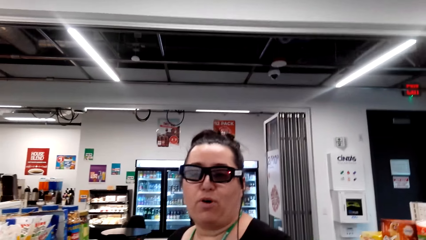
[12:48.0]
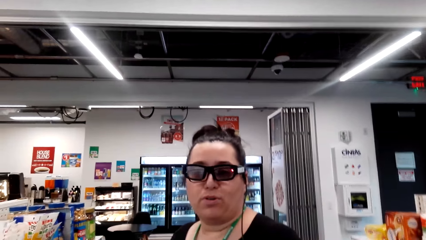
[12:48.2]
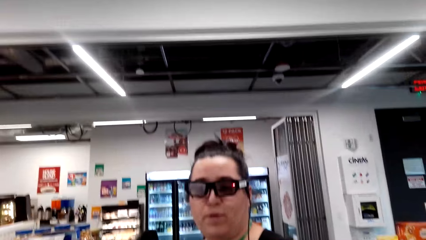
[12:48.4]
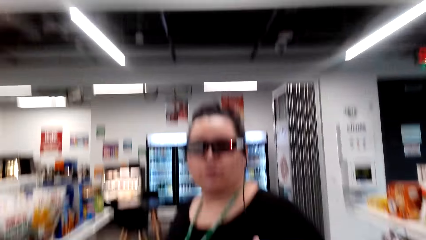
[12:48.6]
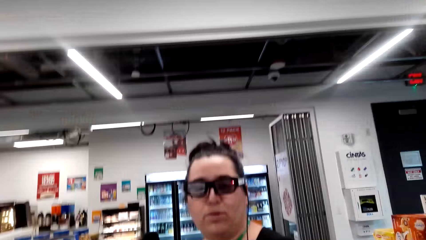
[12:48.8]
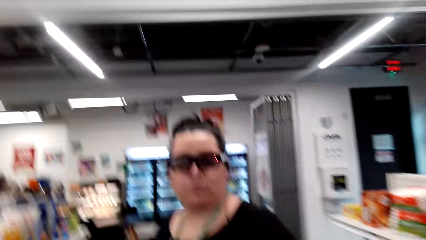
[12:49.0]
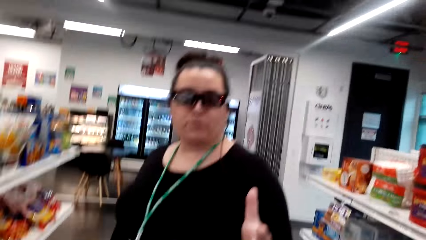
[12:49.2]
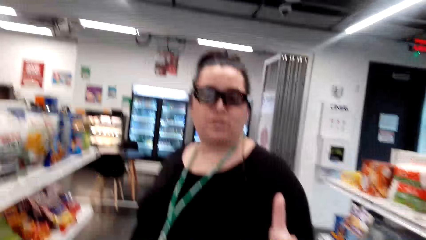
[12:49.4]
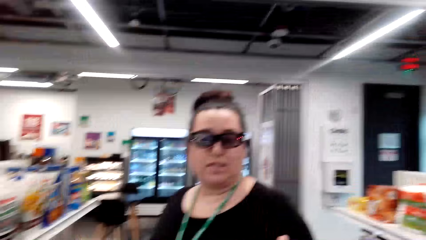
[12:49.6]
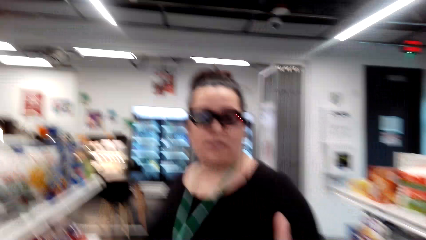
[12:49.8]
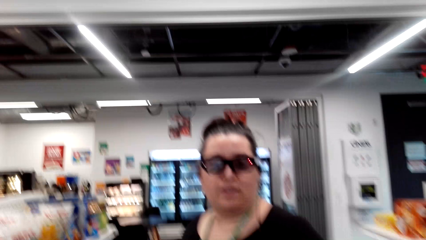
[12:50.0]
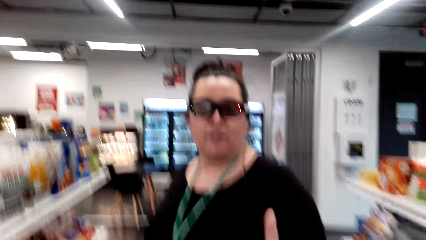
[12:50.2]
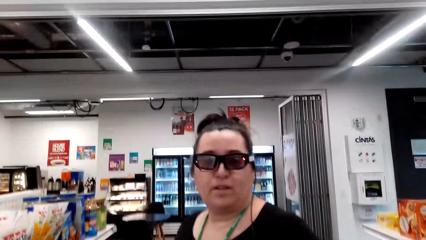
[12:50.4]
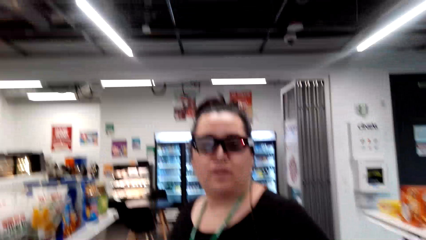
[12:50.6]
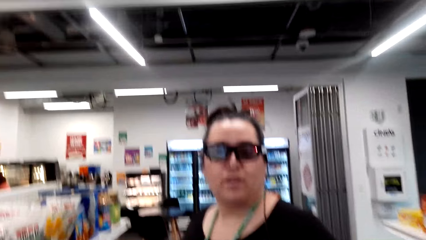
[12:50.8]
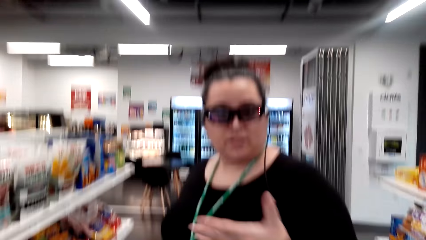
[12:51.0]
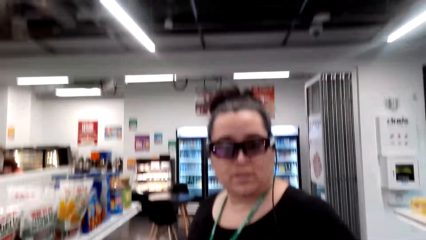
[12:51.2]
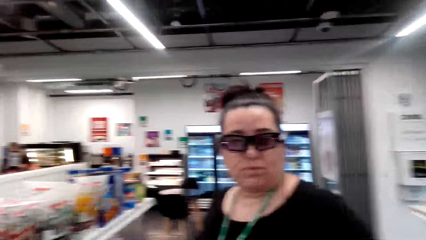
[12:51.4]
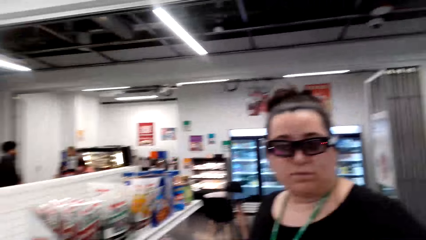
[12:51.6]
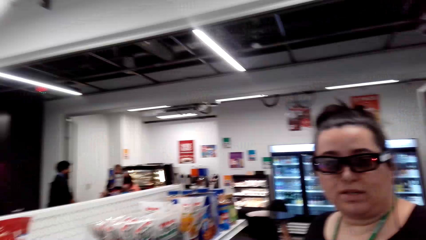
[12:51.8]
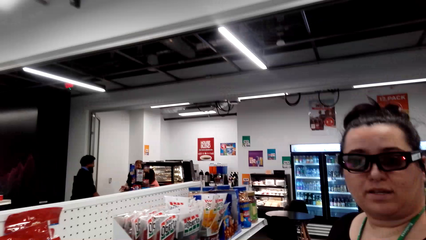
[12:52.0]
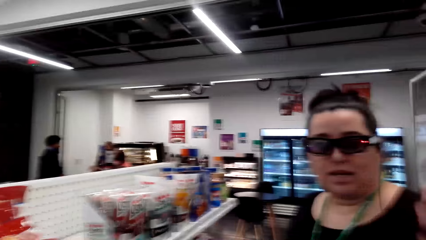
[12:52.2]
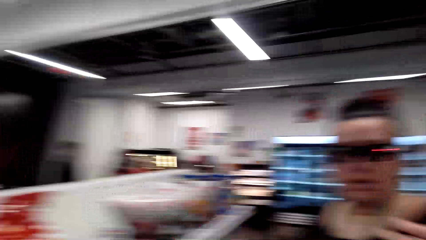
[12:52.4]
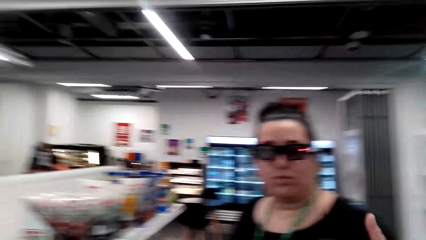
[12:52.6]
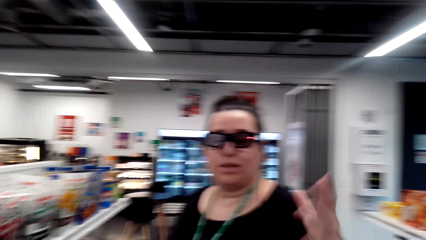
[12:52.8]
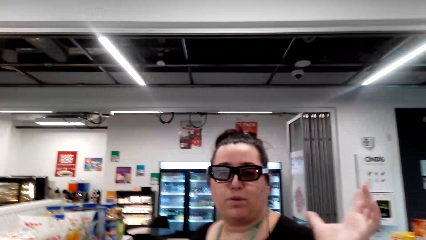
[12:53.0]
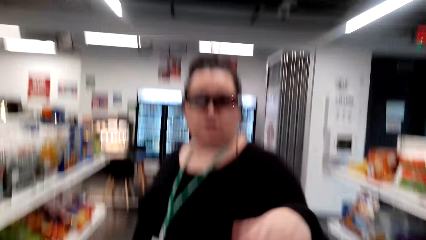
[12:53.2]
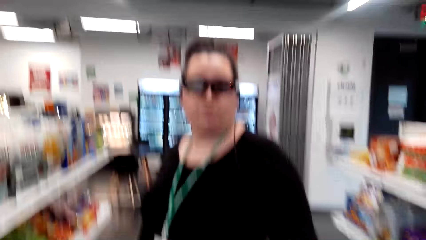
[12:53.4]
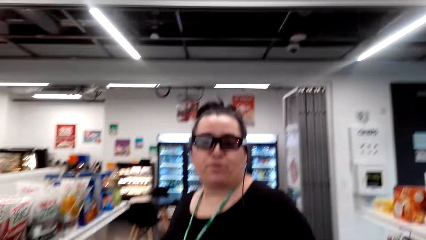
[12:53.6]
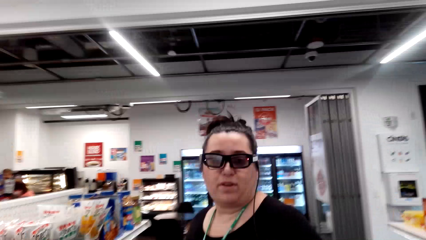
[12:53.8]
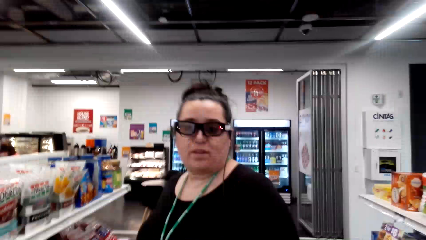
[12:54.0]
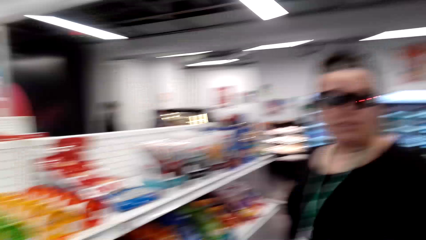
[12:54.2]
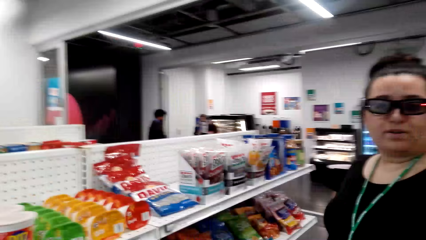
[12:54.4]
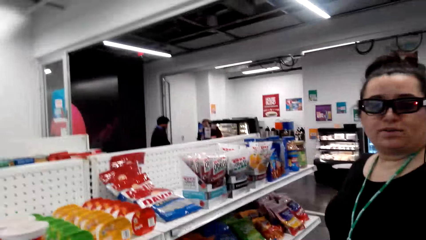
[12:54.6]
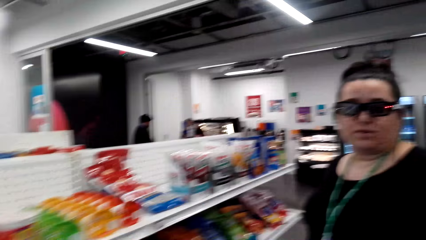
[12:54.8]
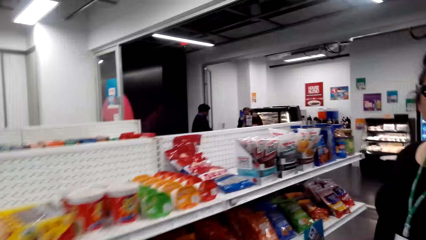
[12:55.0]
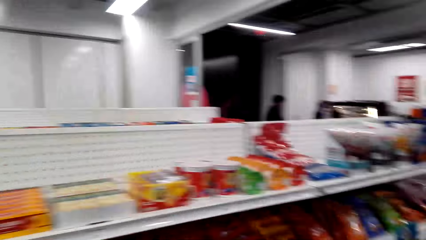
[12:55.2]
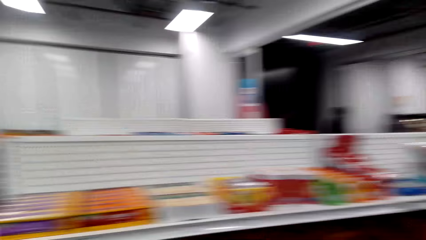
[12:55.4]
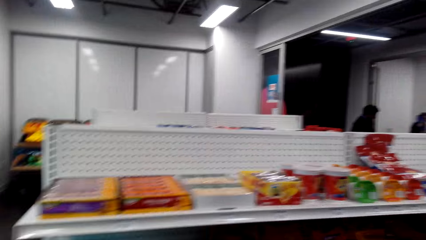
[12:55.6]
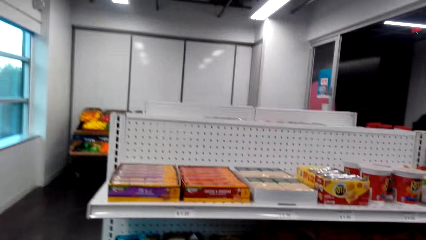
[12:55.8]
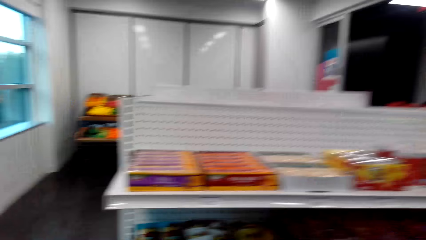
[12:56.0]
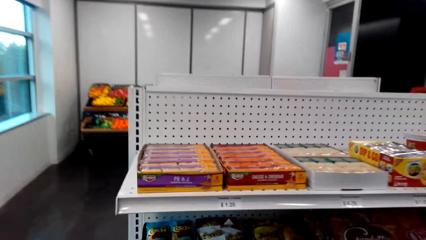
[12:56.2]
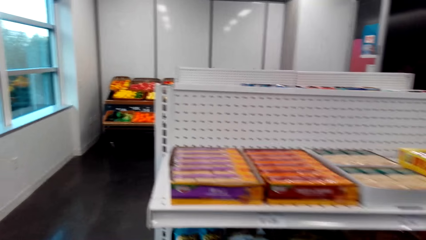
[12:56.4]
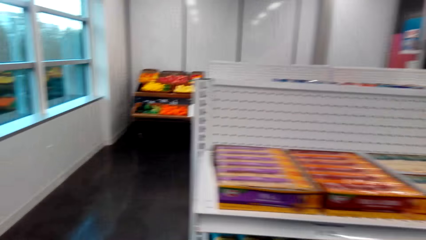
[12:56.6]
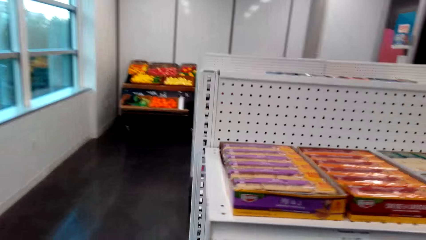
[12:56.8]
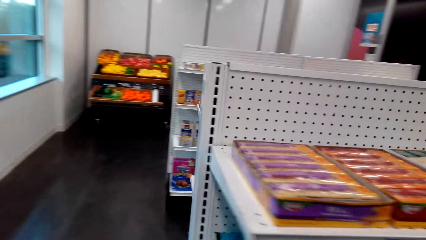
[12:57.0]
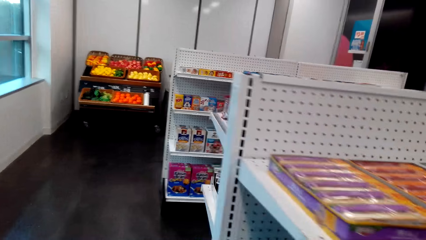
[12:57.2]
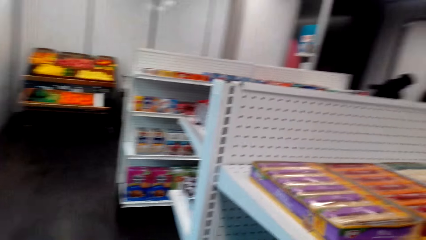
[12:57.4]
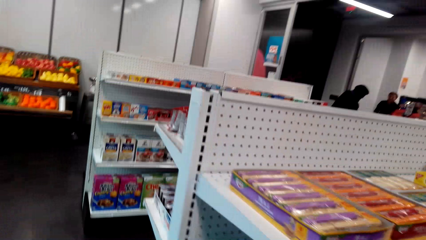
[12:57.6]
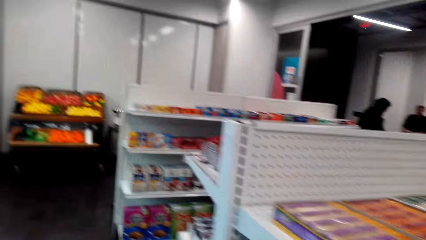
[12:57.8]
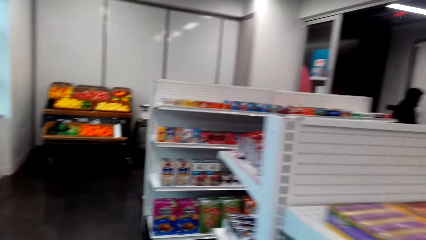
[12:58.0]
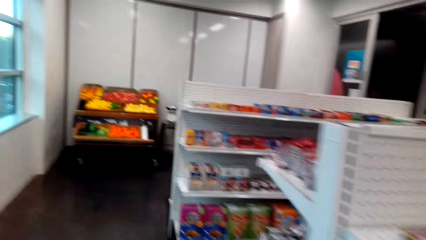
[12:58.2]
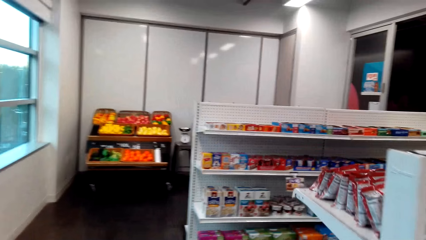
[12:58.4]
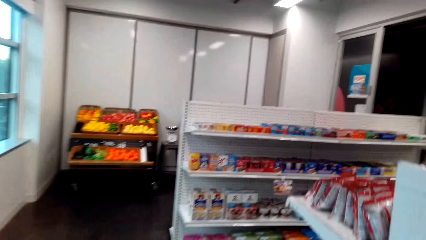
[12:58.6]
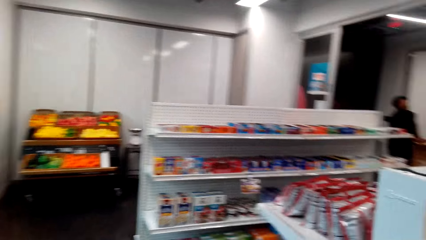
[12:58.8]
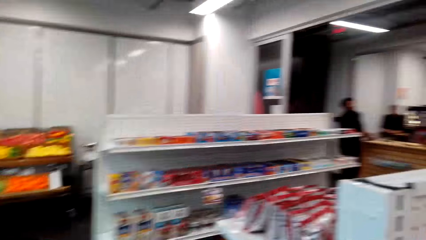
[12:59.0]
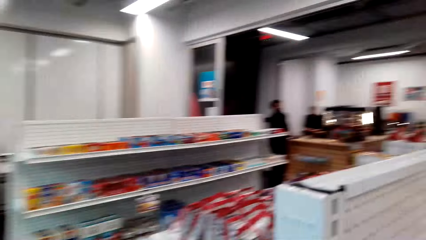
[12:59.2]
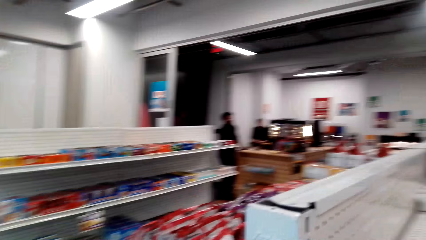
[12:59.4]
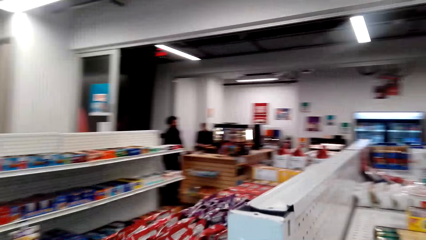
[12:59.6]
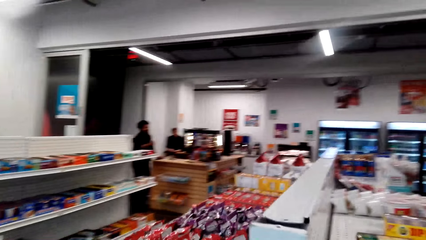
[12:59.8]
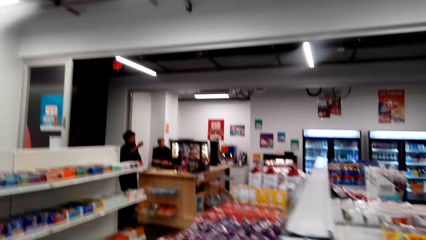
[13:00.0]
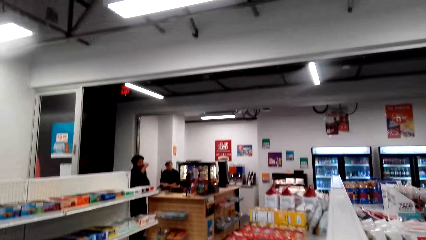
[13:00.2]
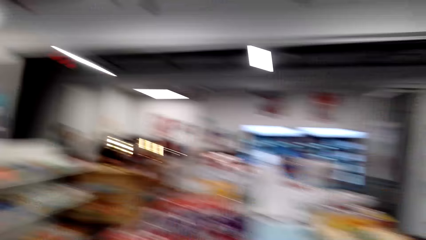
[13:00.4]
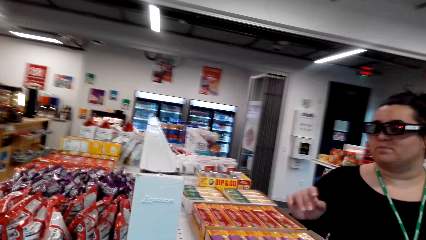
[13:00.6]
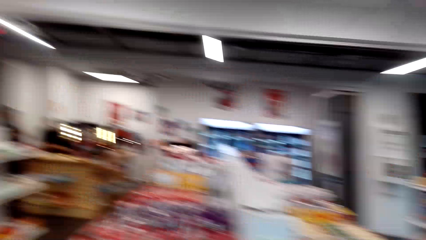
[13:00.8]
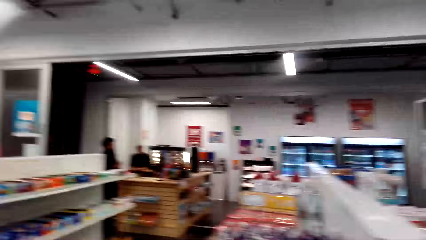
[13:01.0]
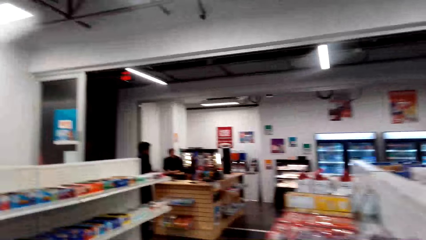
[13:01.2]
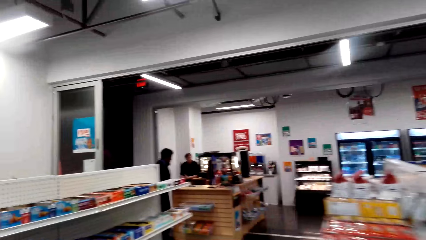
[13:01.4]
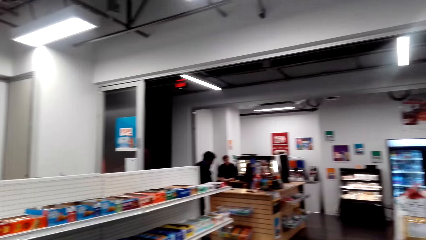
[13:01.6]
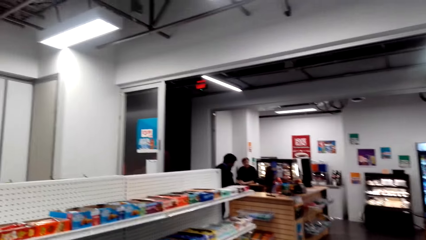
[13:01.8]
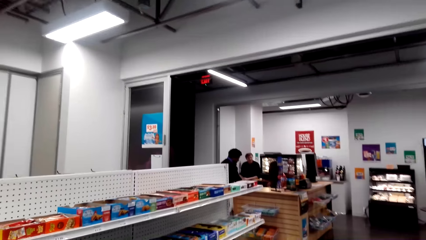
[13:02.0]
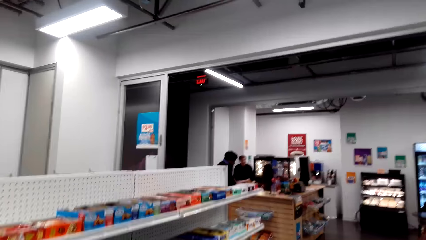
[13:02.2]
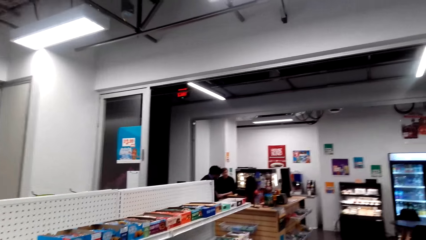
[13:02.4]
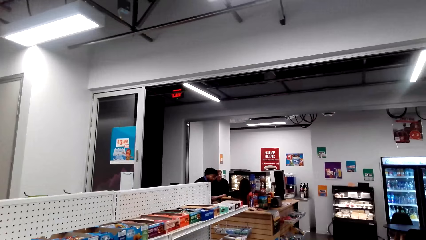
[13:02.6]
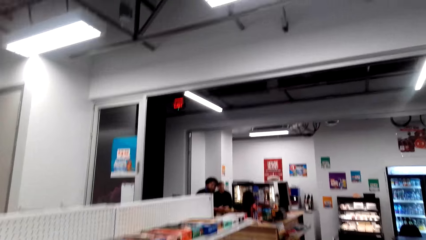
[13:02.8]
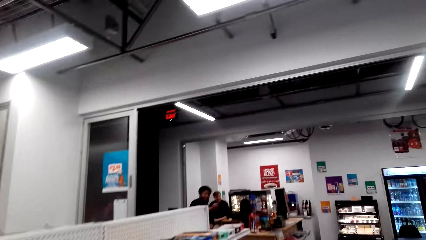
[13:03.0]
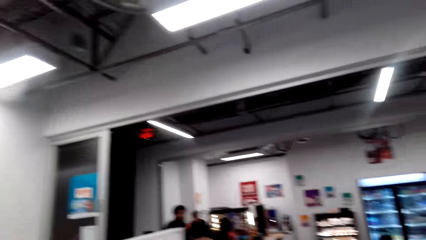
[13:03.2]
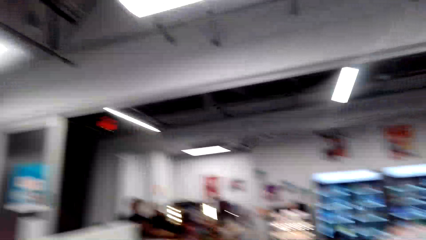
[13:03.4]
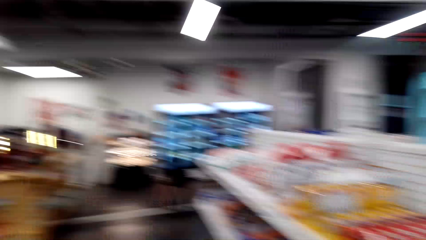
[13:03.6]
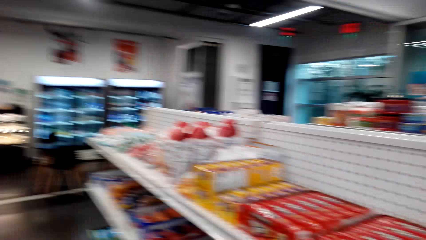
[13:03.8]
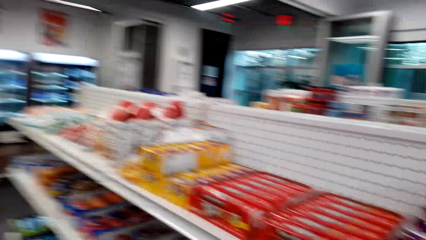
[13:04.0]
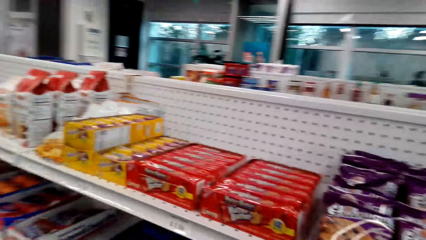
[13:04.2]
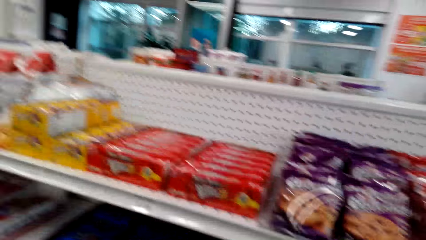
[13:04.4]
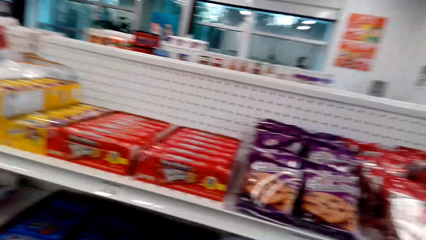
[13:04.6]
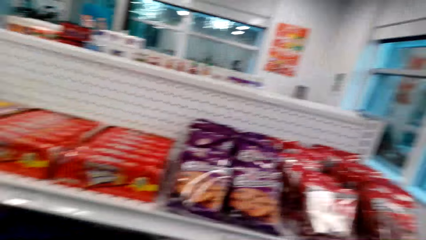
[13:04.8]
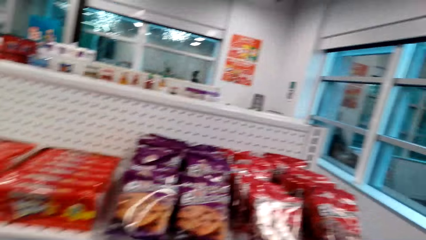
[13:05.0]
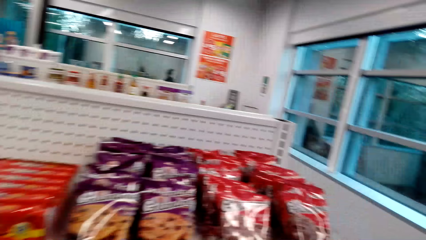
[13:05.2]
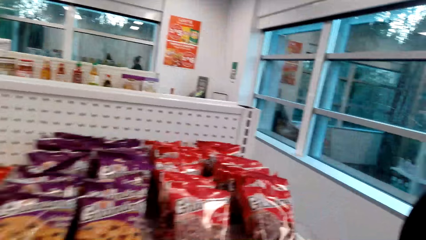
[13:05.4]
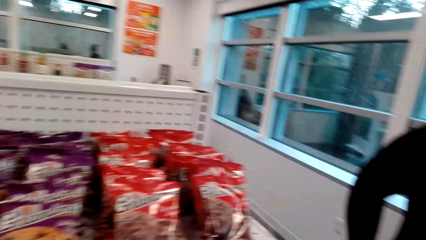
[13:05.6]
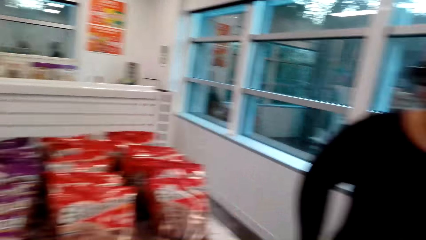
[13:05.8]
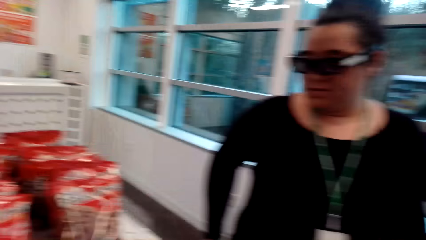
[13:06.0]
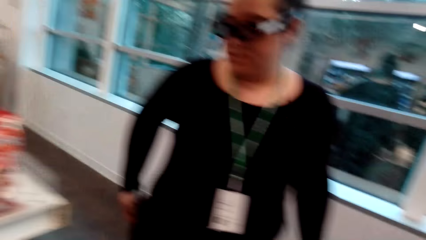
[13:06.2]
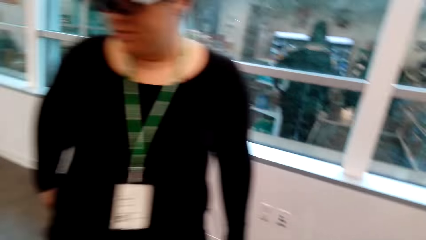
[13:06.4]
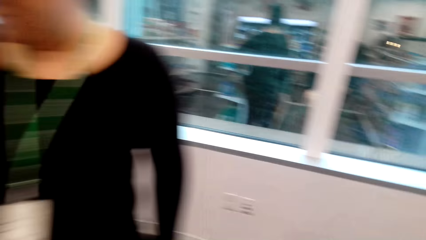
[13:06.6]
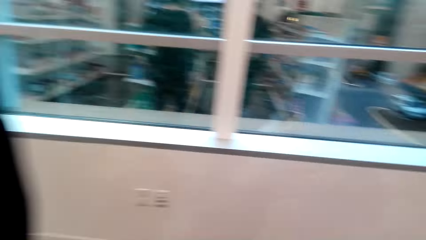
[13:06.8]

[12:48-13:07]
The woman points fingers. The camera wearer walks around the supermarket.
